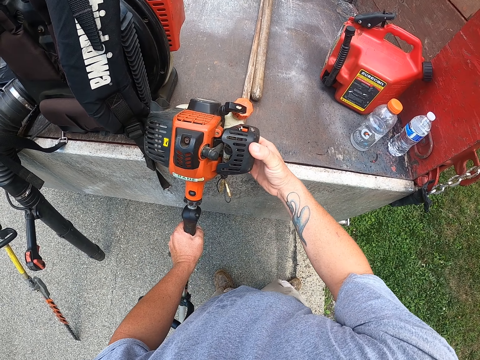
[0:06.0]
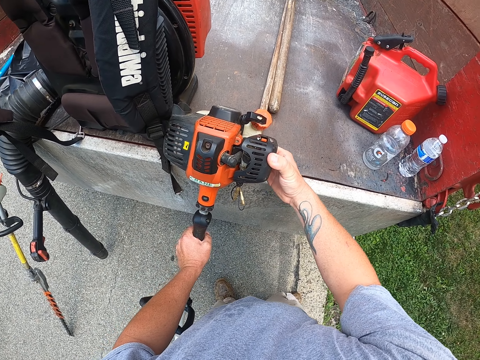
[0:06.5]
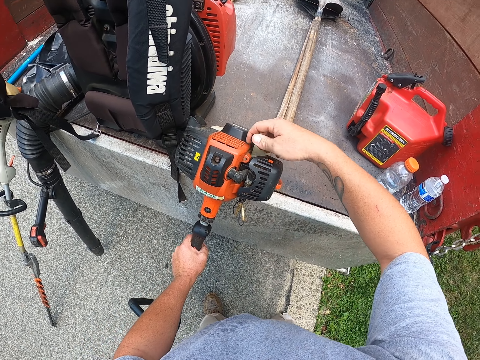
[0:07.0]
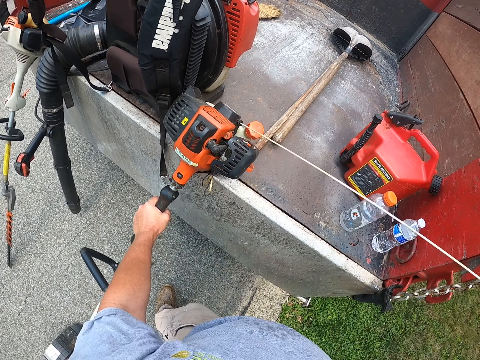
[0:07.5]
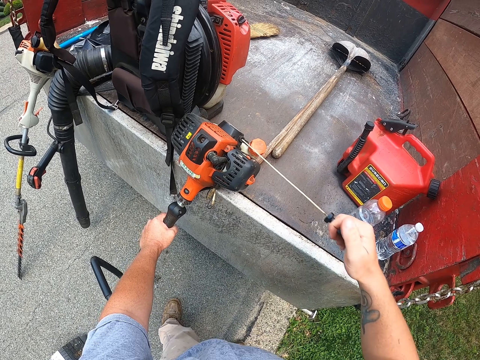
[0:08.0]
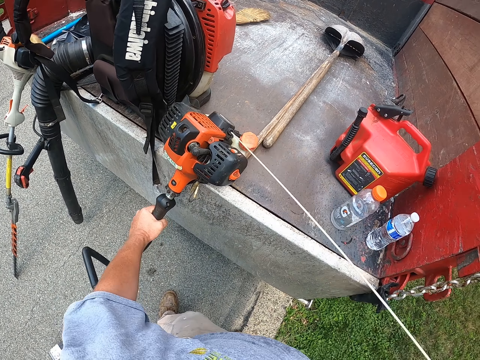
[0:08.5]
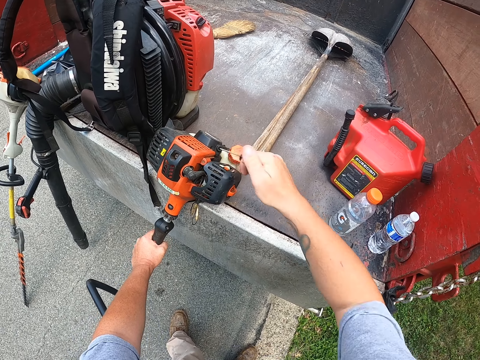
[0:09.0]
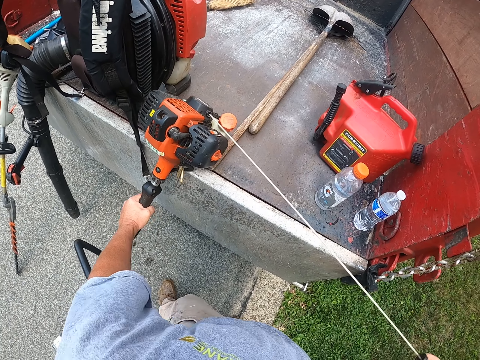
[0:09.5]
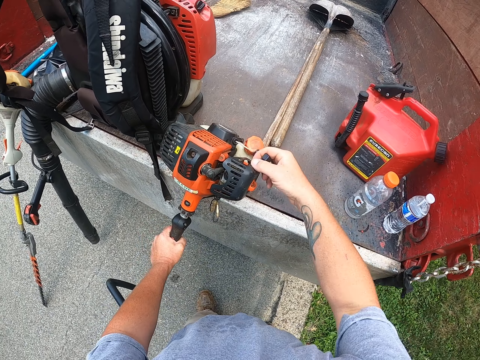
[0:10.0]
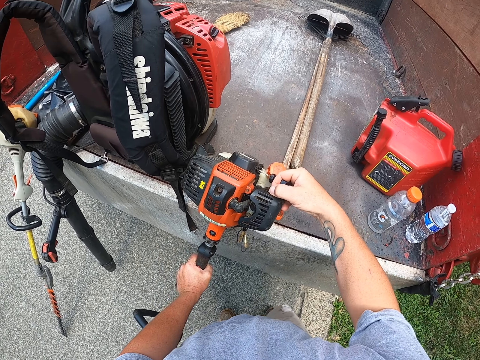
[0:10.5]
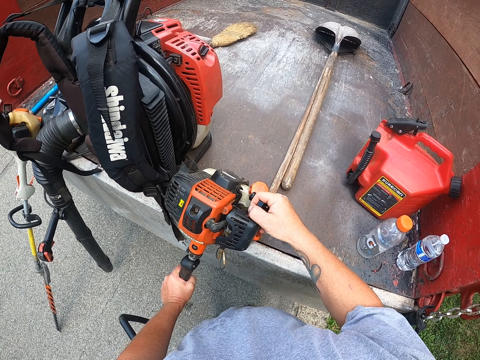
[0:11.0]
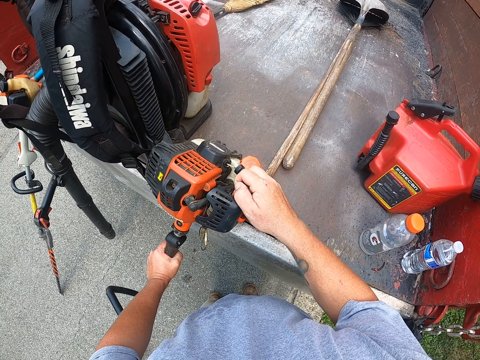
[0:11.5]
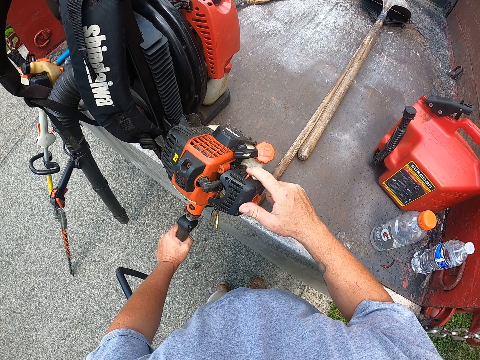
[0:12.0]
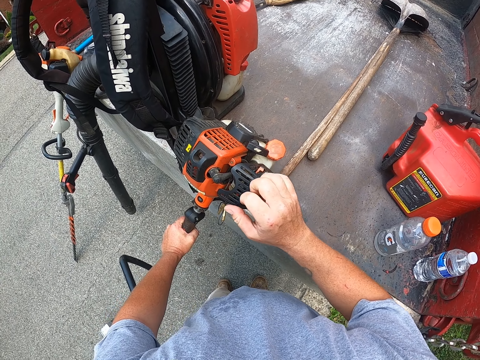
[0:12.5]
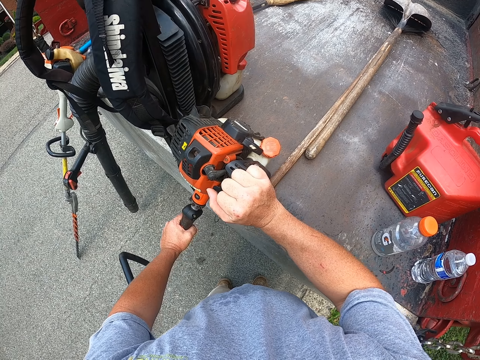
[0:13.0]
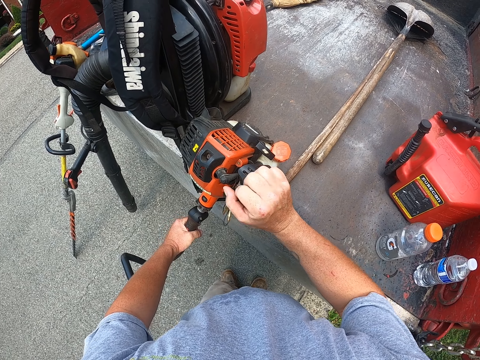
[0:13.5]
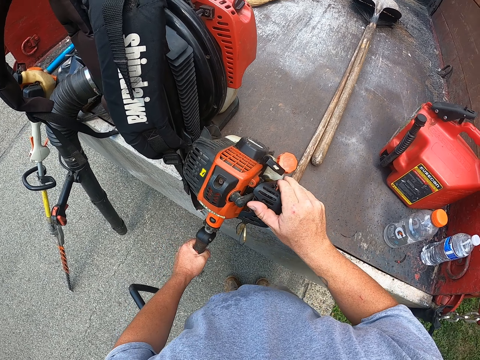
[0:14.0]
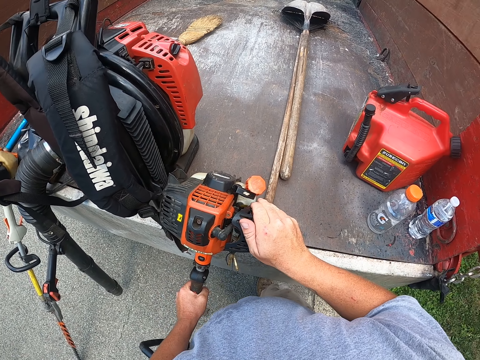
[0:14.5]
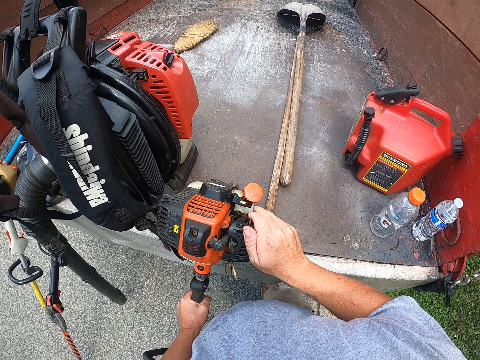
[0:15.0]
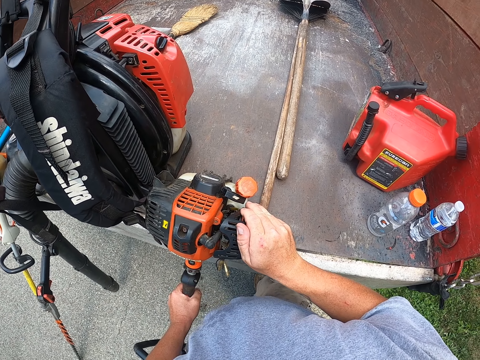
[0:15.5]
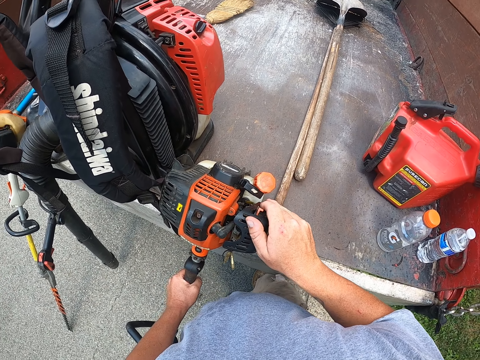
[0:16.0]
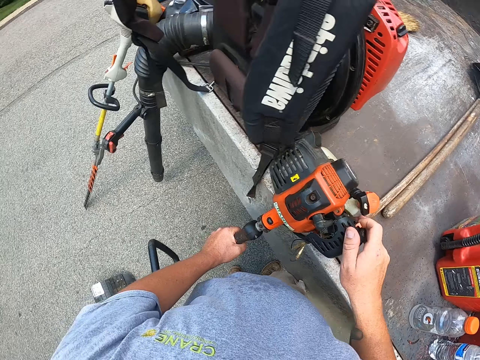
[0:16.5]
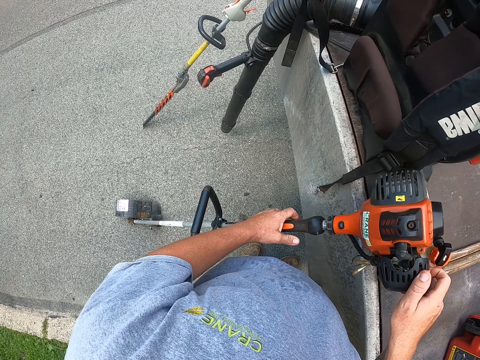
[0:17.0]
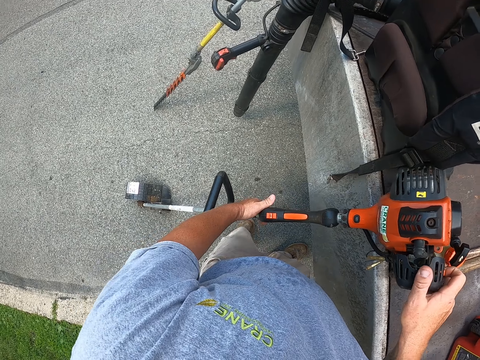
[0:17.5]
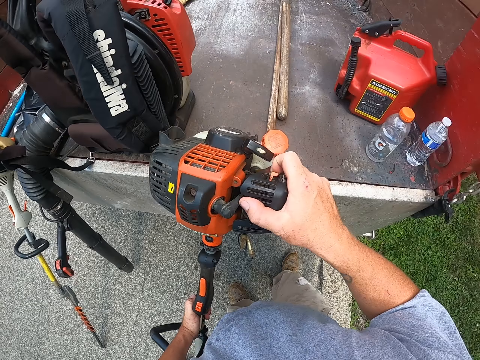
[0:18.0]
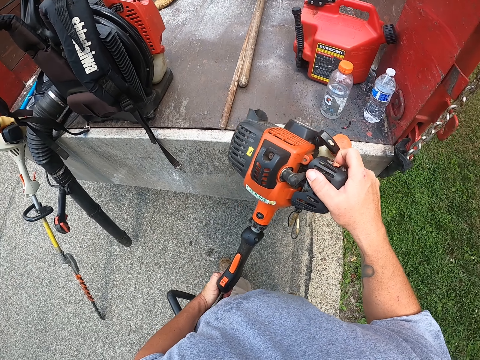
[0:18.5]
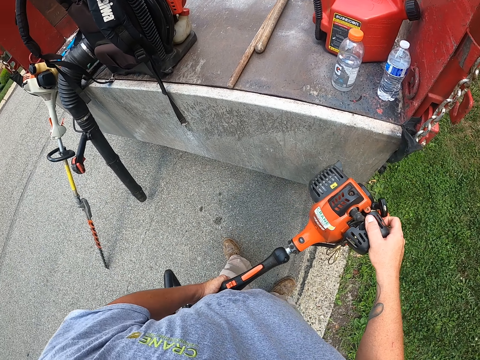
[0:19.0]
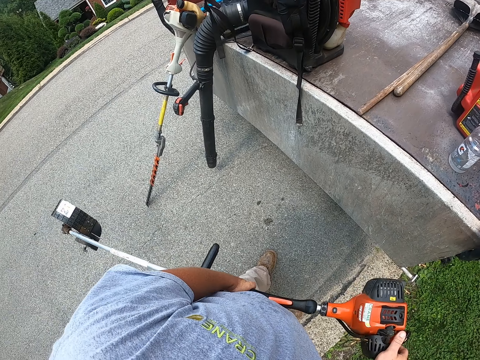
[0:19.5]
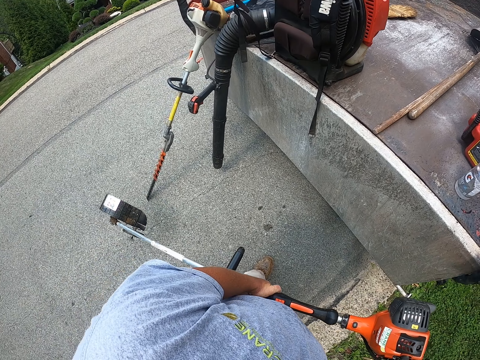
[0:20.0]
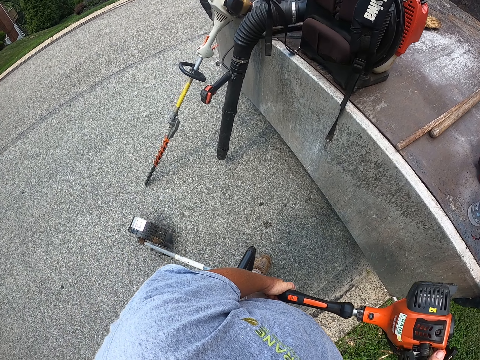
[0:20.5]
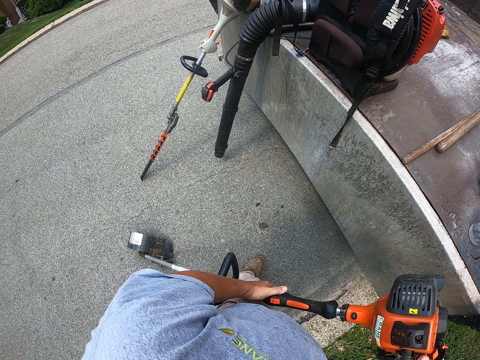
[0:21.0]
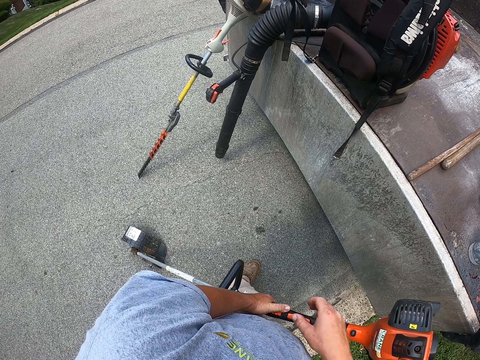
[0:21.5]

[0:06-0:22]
The camera wearer pulls the carburetor. He ignites the lawn edger machine. He holds the easy start. He pulls his hand off the carburetor. He holds the lawn edger machine. He holds the air filter. He picks up the grass cutter and carries the lawn edger machine.

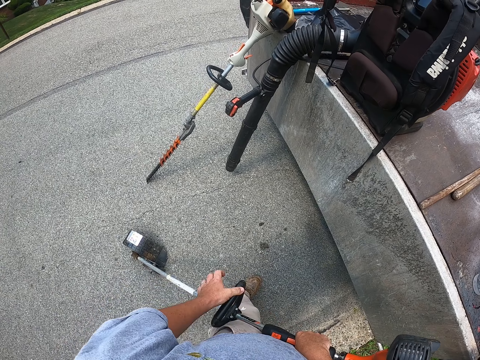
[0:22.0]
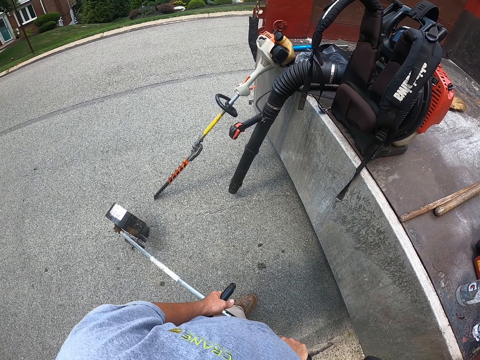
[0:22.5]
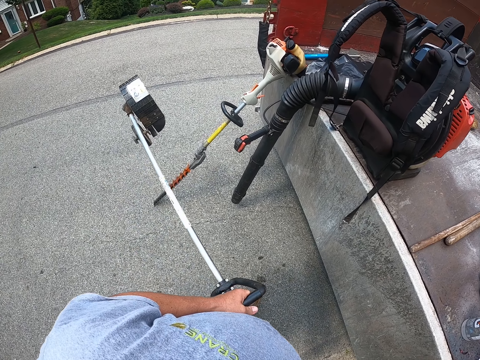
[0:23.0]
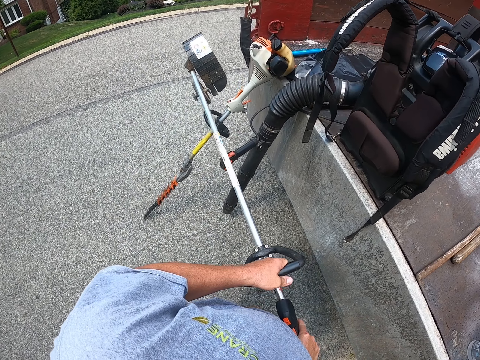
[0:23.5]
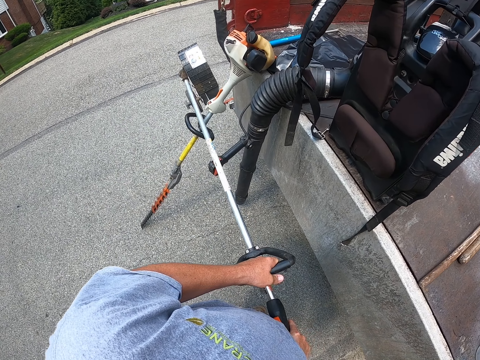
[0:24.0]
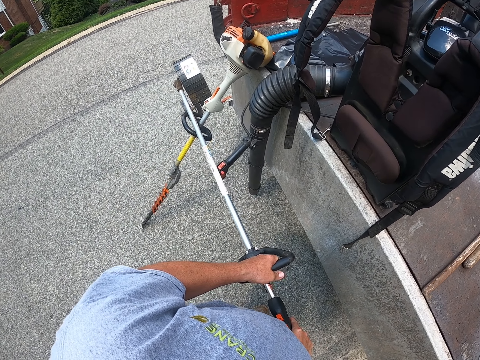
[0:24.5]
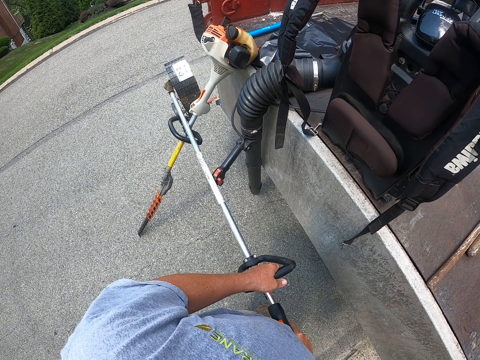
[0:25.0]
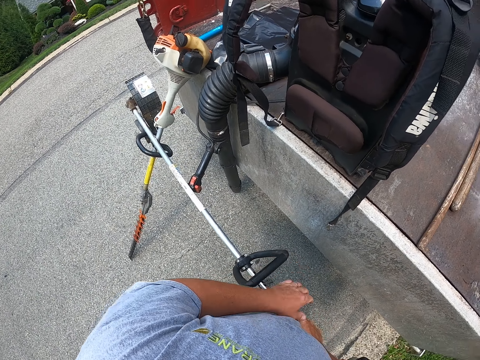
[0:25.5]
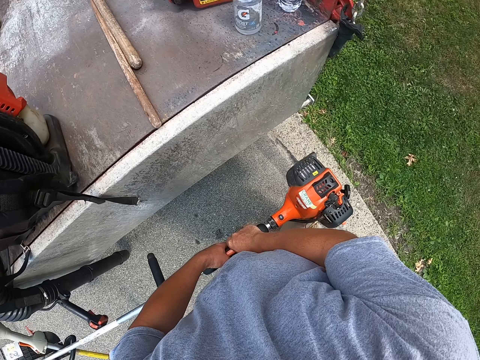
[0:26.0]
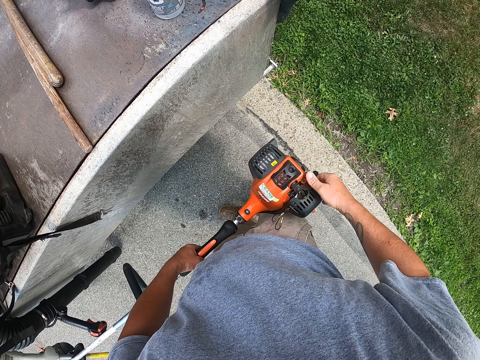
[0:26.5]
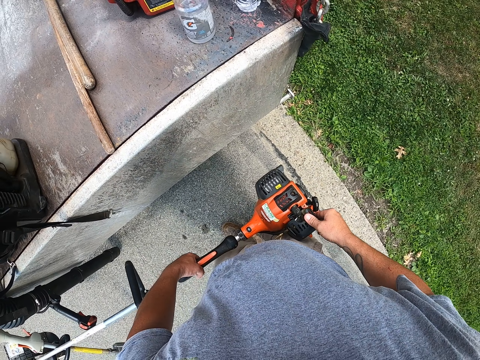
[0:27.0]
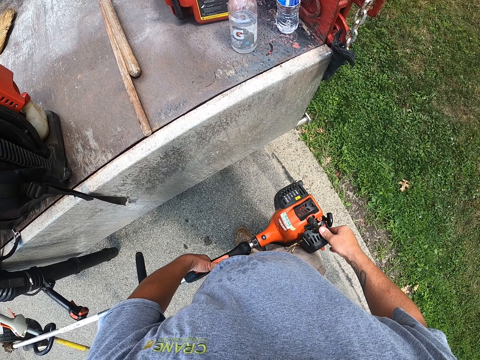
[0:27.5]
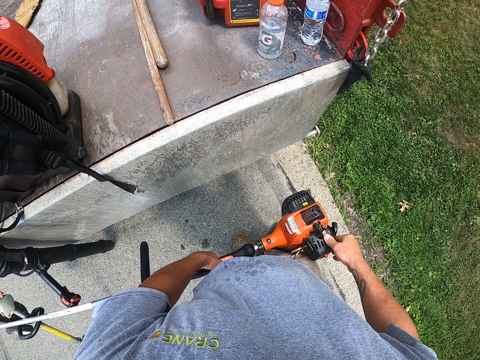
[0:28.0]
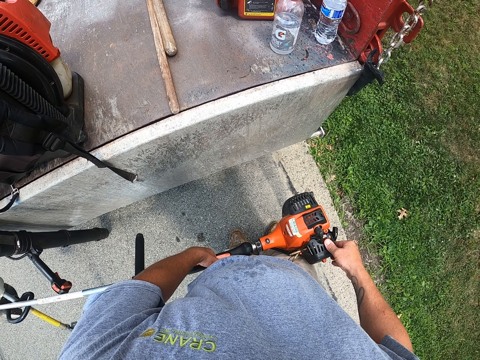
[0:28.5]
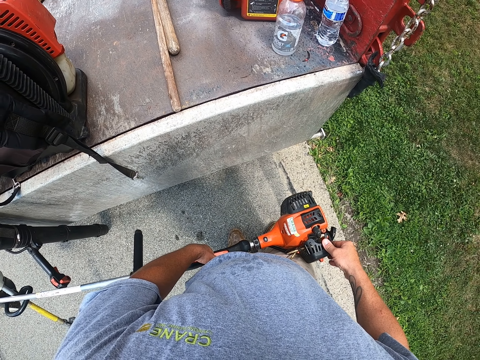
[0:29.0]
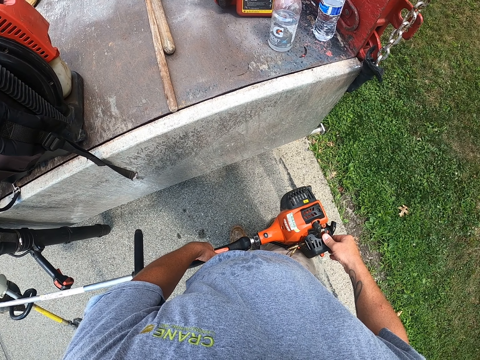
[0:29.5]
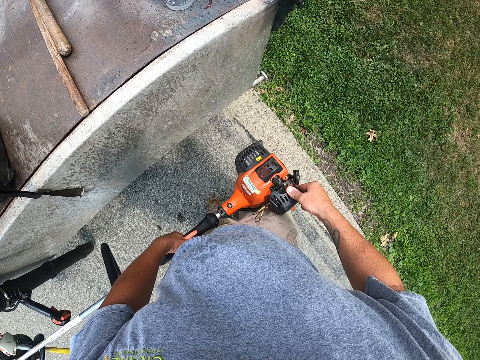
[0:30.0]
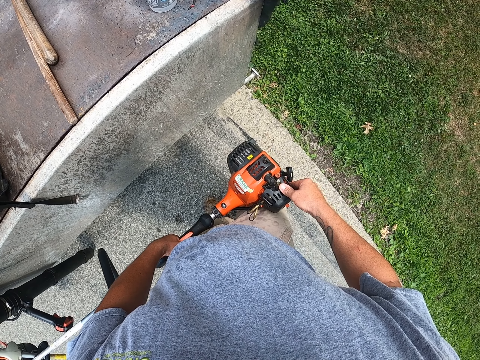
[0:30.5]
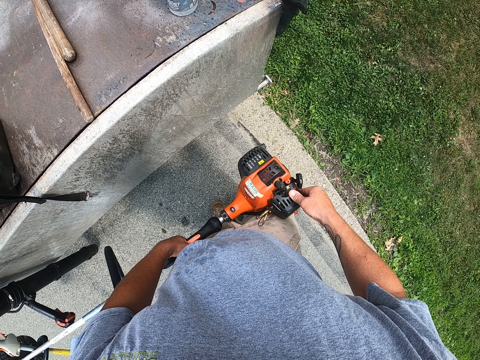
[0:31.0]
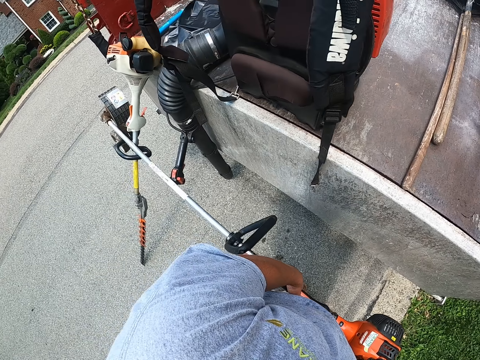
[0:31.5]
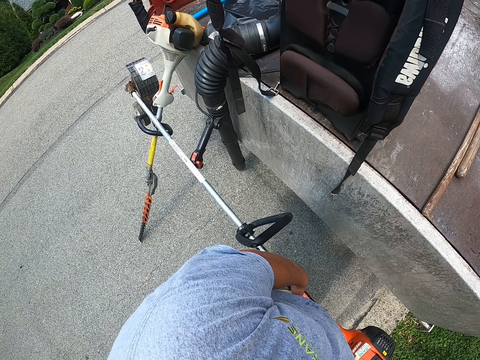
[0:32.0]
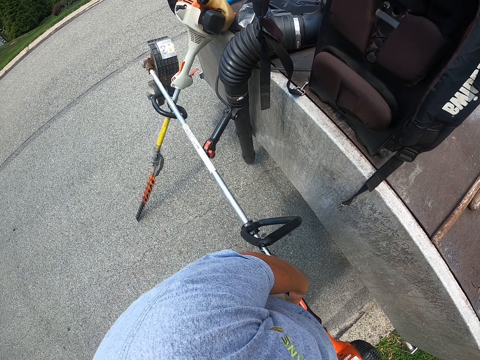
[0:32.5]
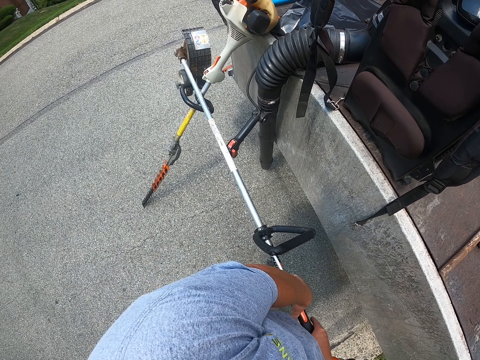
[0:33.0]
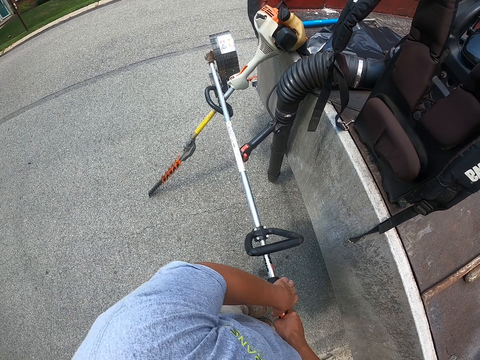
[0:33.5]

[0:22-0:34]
The camera wearer lifts the grass cutter. They support the brush cutter on a brush cutter. They hold the grass cutter with both hands. They hold the air filter.
